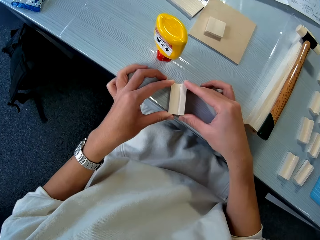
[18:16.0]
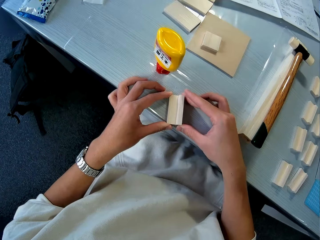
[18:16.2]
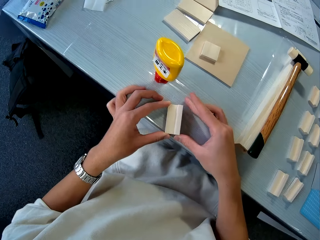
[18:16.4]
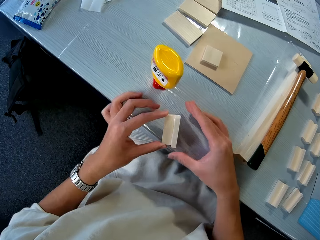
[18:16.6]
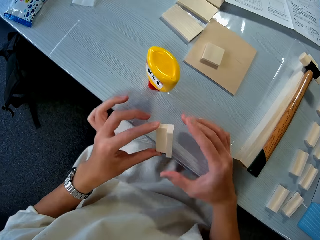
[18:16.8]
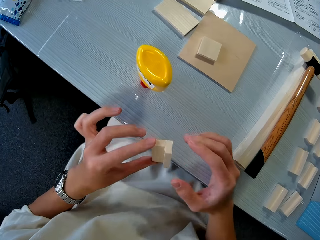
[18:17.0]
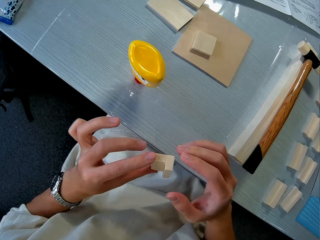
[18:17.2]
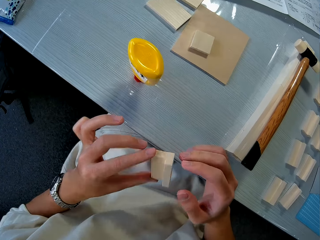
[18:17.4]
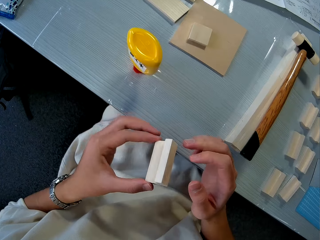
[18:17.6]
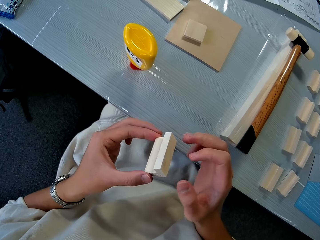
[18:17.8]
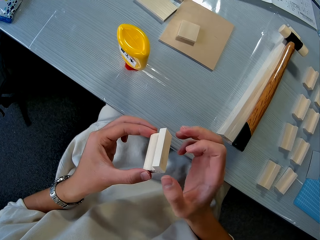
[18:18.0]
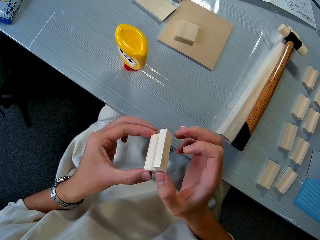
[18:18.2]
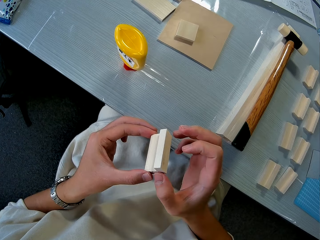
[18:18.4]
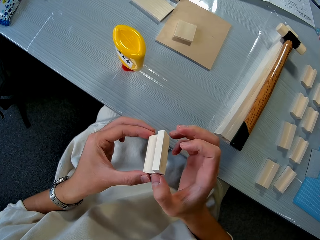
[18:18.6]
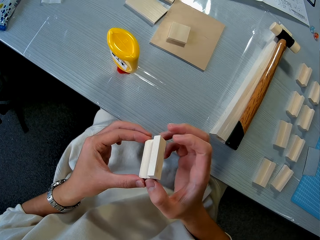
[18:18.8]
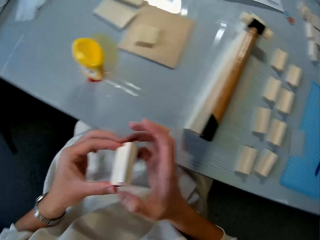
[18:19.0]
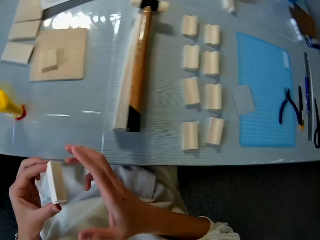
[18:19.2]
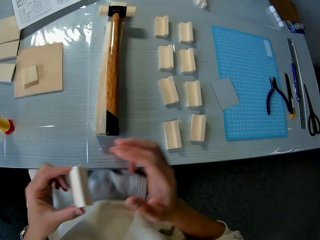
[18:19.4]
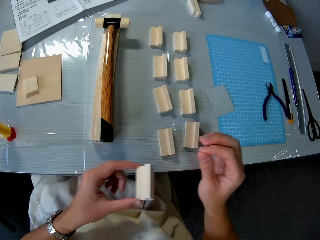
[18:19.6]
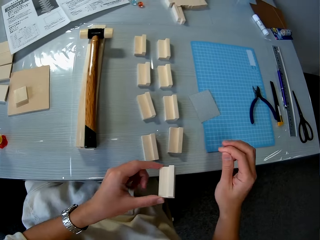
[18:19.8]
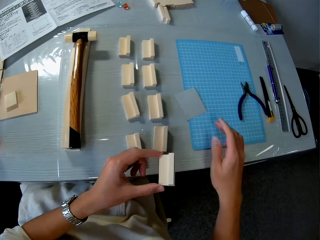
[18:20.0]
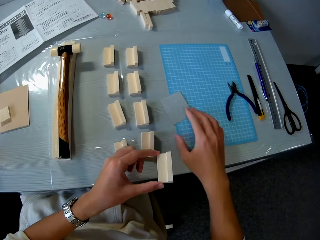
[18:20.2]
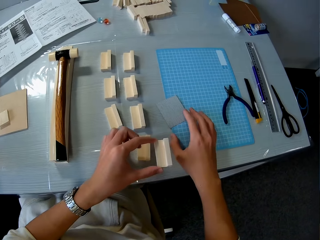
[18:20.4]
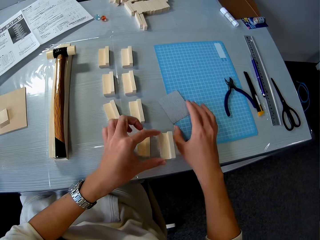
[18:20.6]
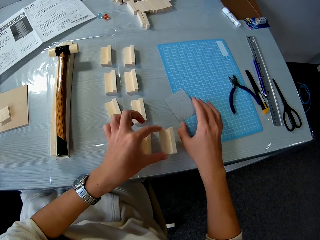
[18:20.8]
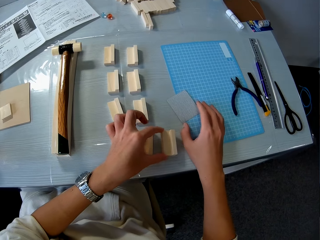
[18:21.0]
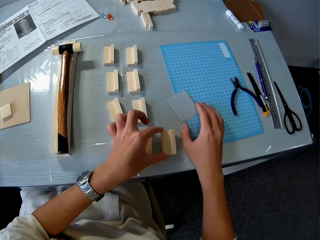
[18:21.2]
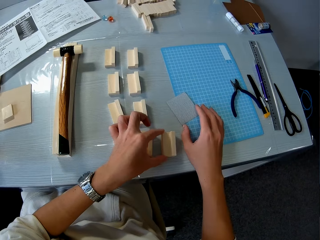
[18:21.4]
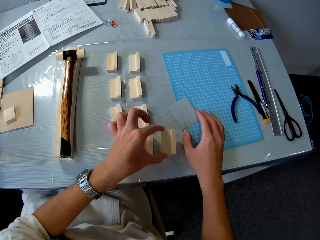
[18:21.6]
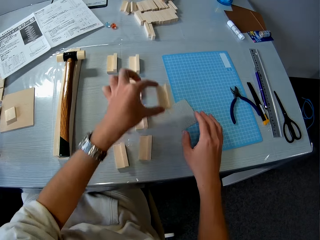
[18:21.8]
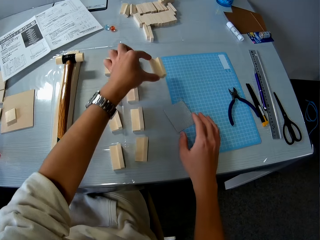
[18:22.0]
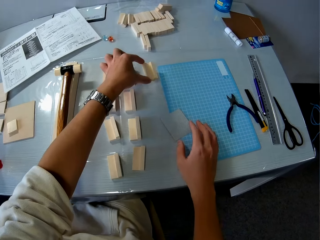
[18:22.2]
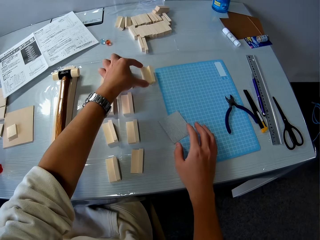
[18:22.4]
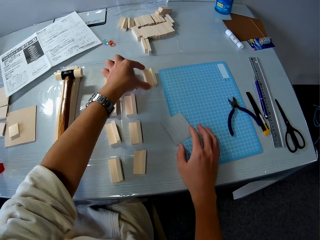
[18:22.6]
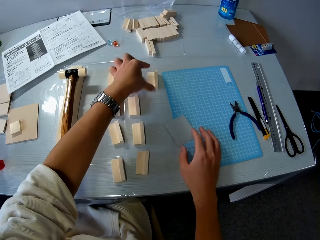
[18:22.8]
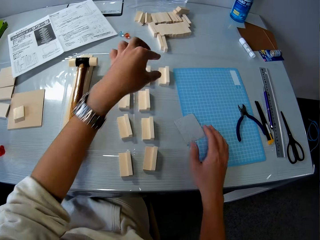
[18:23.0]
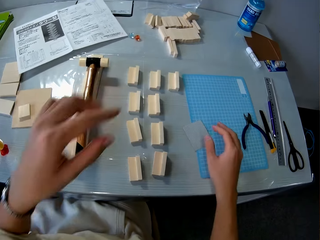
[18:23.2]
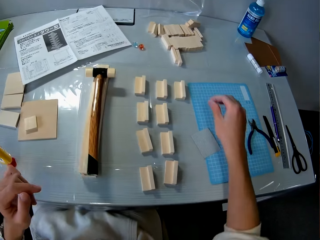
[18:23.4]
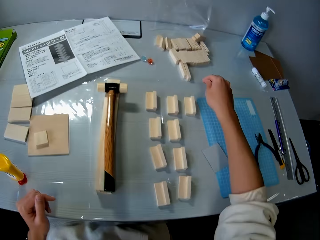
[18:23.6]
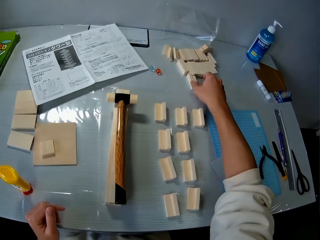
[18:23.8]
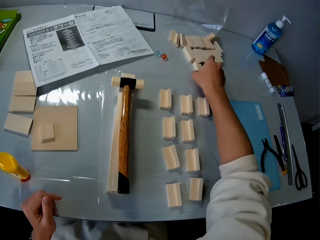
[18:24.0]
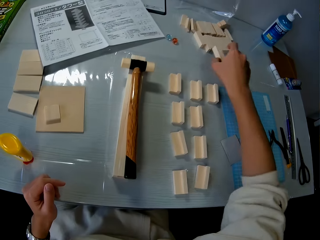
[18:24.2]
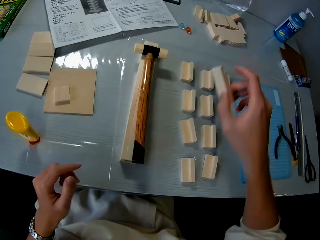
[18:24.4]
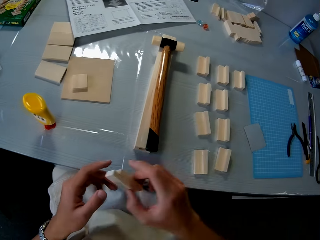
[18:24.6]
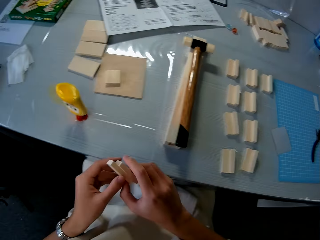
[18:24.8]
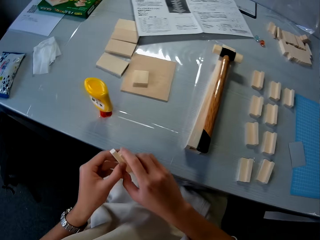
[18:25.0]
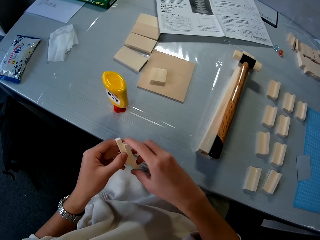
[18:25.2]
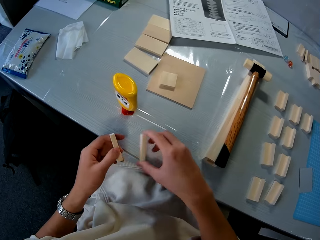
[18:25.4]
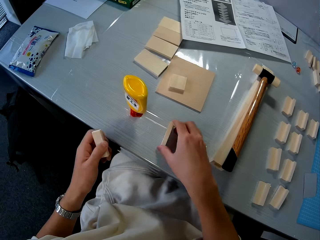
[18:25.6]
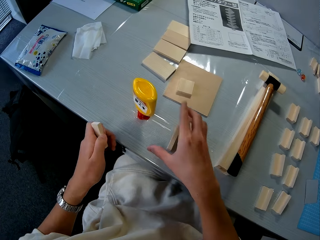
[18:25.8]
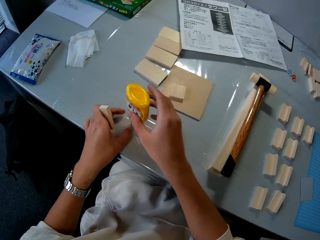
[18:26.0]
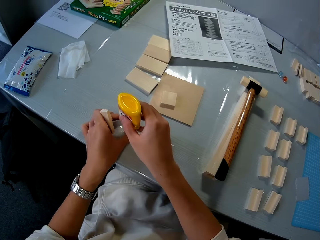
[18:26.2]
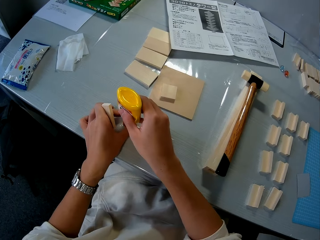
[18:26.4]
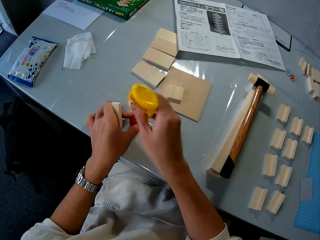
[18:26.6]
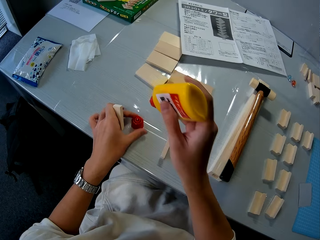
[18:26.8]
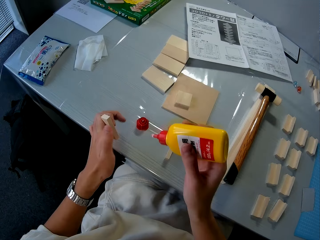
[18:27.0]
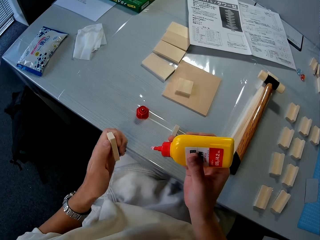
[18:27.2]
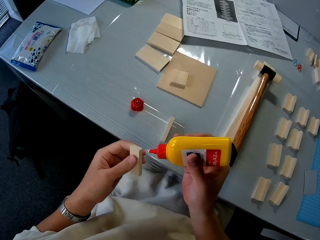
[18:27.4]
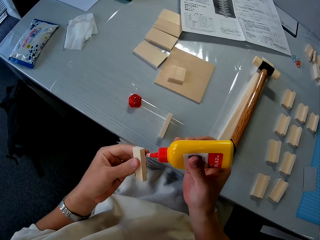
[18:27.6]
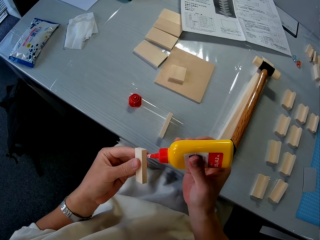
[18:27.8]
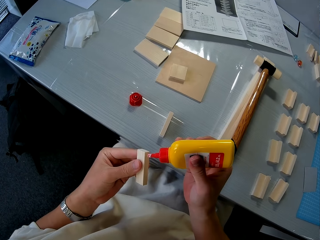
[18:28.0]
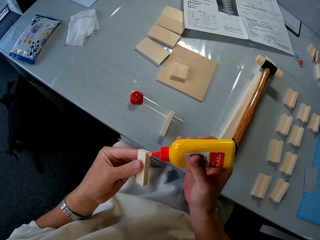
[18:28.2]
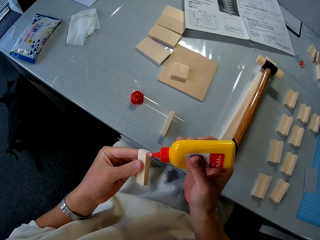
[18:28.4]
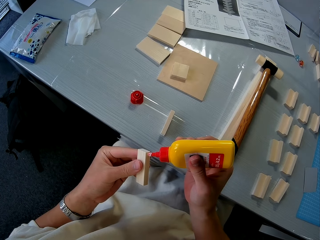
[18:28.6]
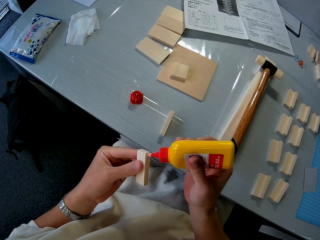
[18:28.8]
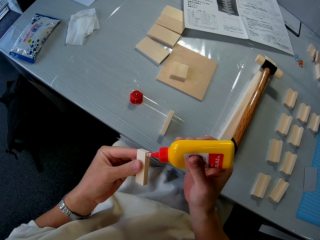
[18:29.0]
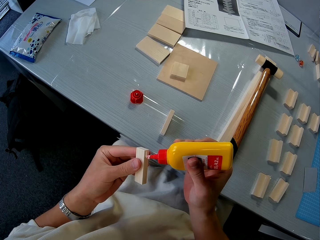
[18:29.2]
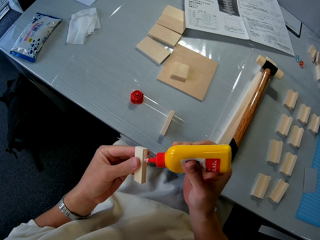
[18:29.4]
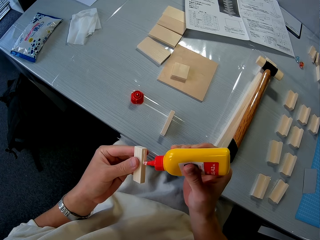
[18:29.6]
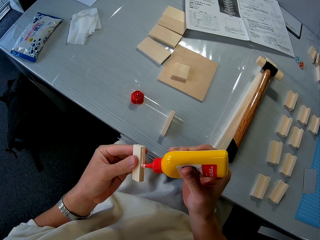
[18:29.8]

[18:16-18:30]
The camera wearer picks the joined piece of wood on the table. He adjusts a plastic file on the table. He drops the joined piece of wood on the table. He picks two pieces of wood on the table. He drops a piece of wood on the table. He picks the adhesive glue on the table. He applies glue to the piece of wood in his hand.

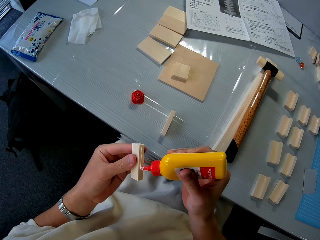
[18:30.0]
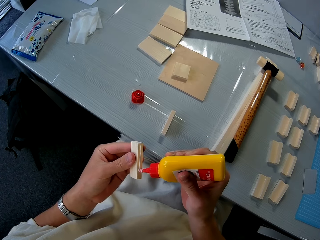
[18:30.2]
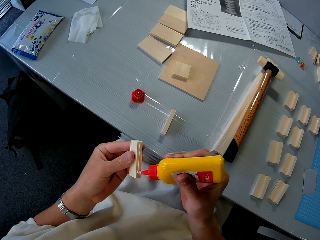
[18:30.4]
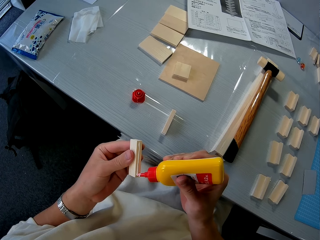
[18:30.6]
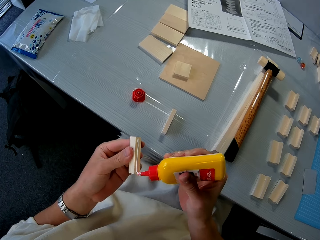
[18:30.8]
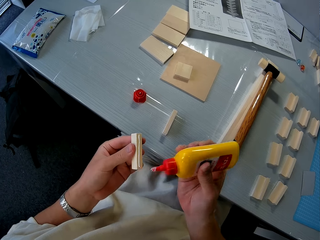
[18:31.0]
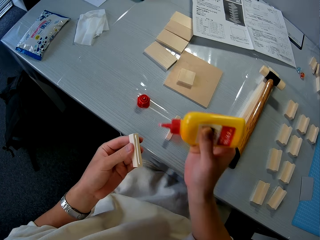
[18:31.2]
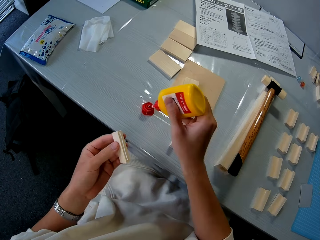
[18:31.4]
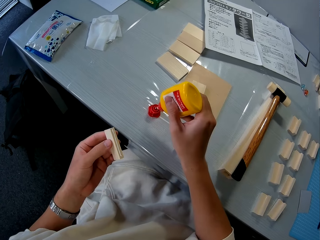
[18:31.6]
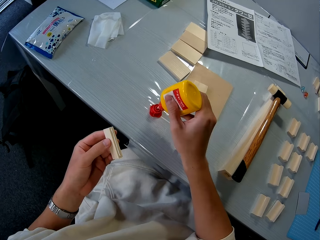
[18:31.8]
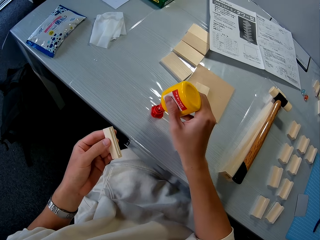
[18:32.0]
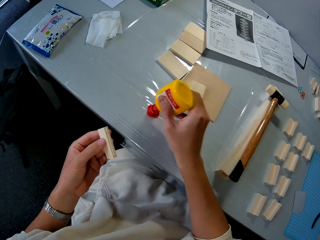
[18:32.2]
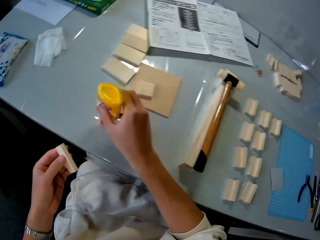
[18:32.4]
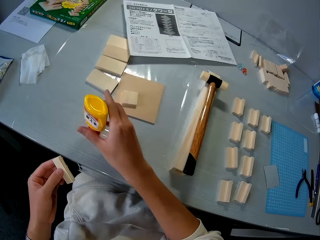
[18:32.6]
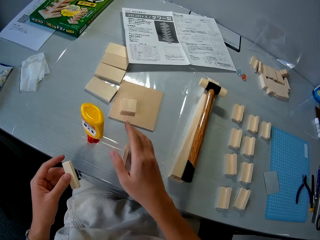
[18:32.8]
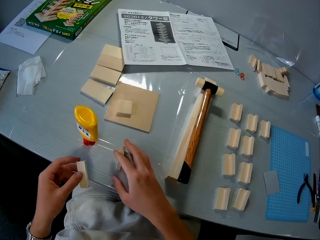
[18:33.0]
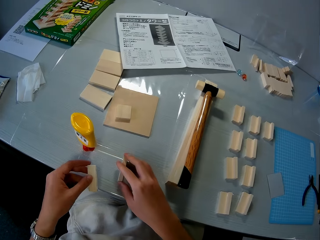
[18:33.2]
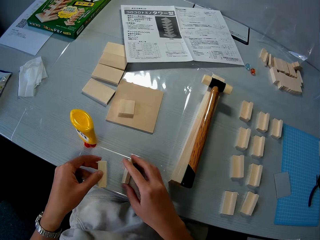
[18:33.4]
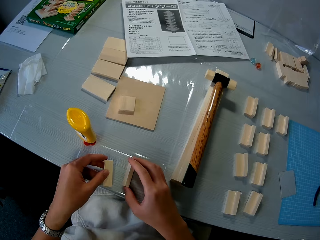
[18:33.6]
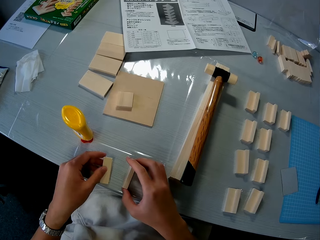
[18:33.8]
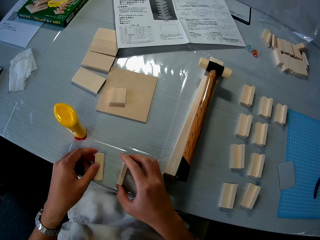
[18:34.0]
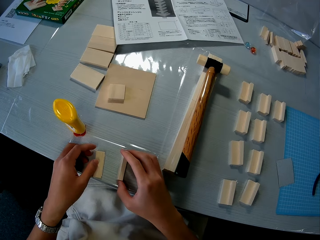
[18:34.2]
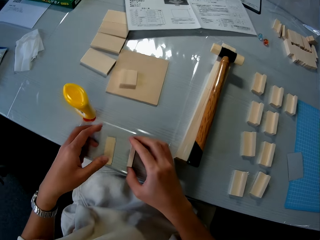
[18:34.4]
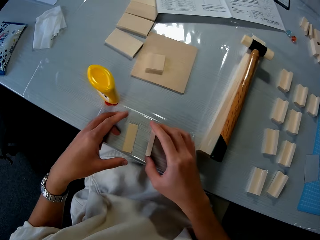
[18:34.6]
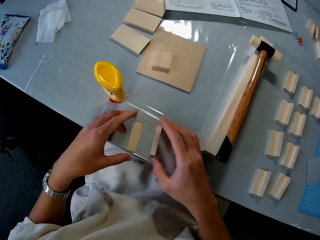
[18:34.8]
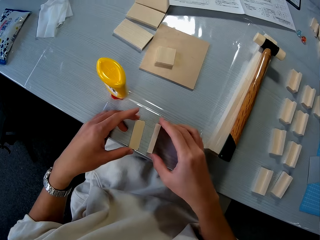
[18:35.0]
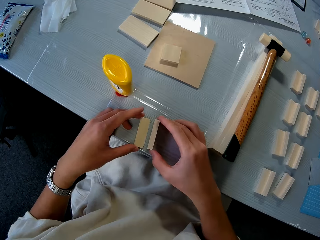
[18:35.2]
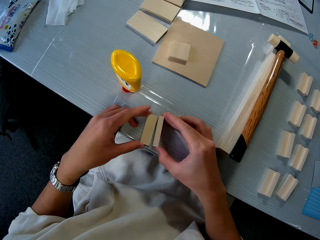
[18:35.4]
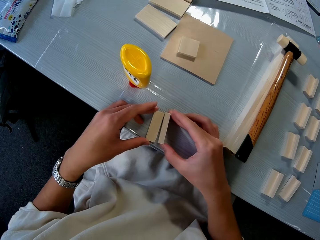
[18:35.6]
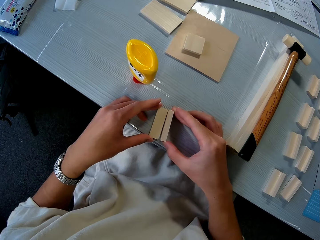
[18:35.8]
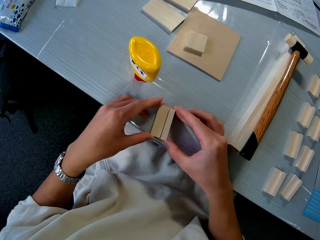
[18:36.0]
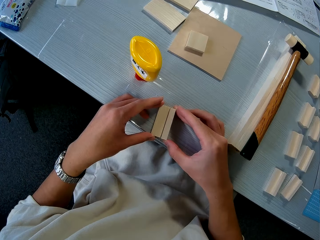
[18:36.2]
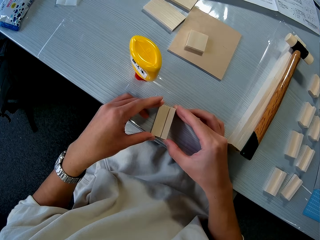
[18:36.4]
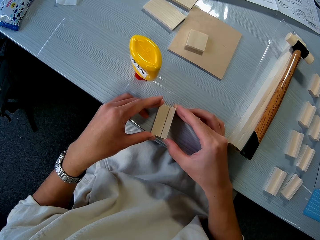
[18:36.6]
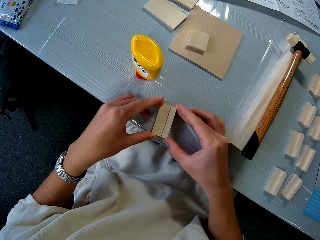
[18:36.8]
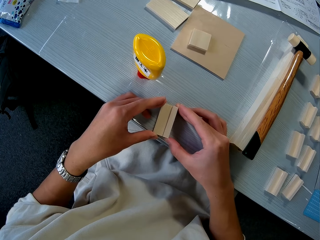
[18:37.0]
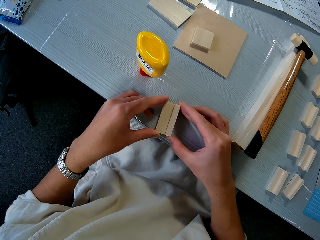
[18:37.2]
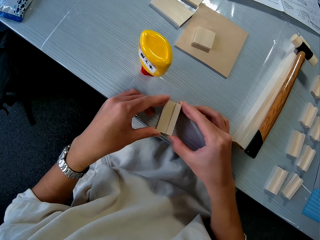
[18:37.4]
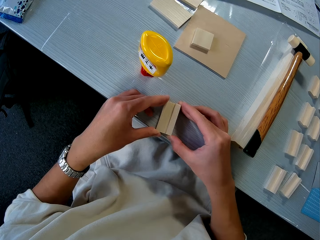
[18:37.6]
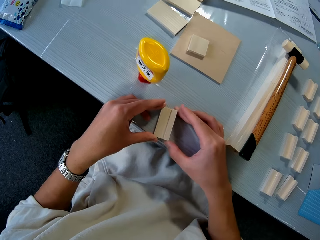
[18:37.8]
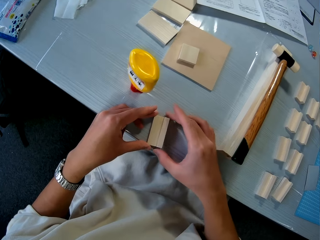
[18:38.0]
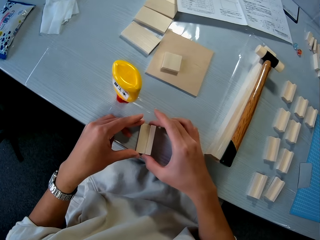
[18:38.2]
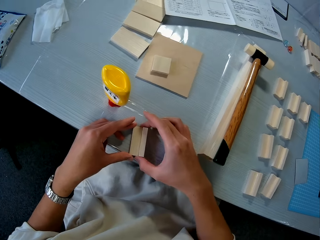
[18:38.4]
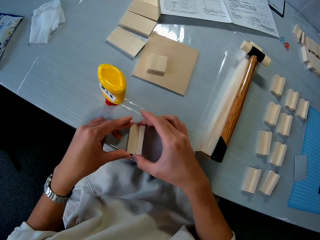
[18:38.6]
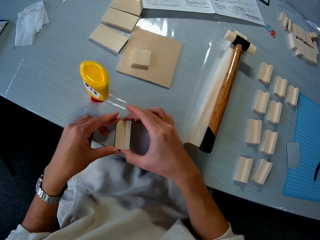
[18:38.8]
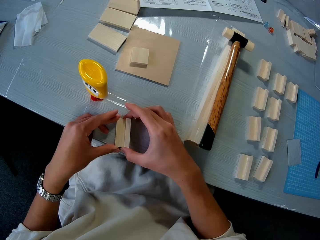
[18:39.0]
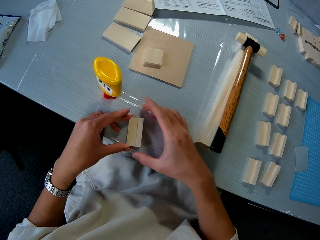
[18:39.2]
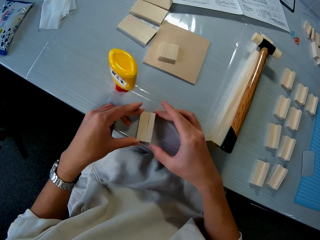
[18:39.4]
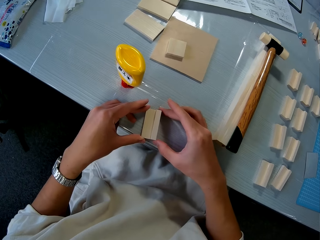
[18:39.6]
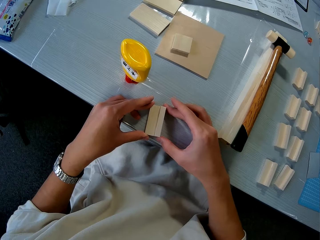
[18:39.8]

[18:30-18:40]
The camera wearer puts the glue on the glue cover on the table. He joins the piece of wood in his hand with the piece of wood on the table together.
